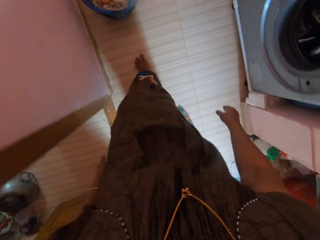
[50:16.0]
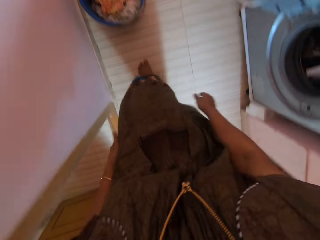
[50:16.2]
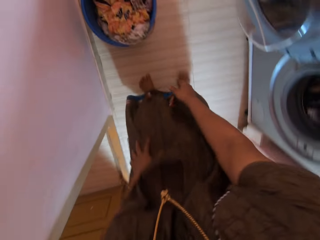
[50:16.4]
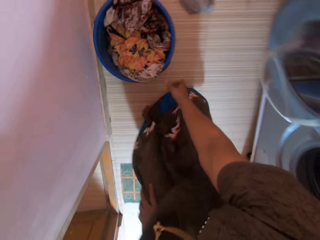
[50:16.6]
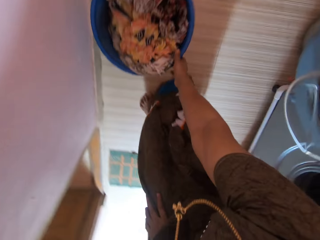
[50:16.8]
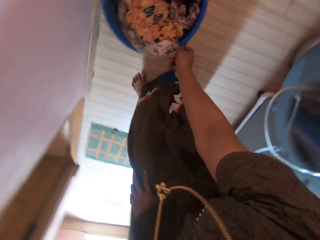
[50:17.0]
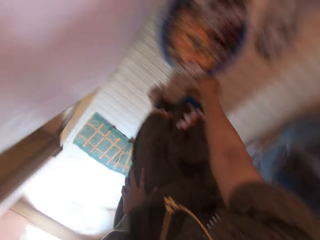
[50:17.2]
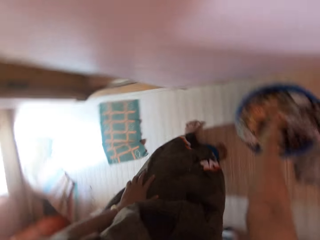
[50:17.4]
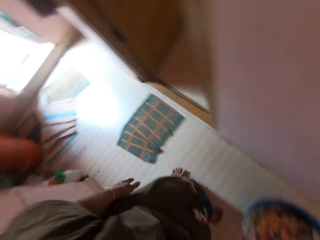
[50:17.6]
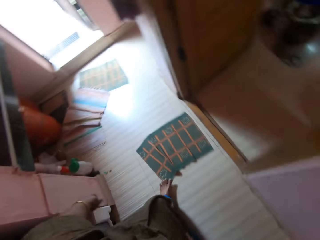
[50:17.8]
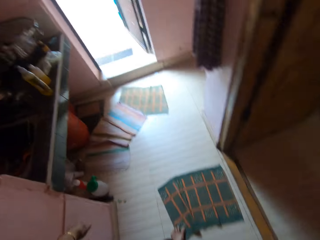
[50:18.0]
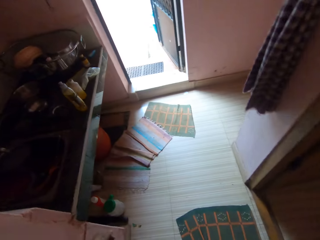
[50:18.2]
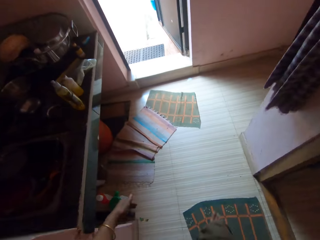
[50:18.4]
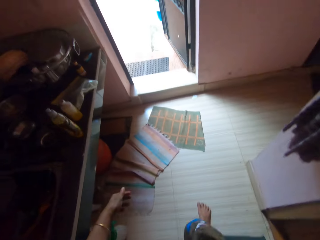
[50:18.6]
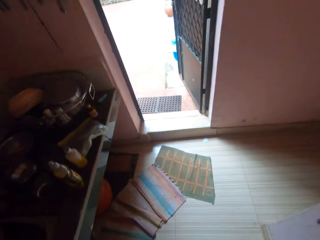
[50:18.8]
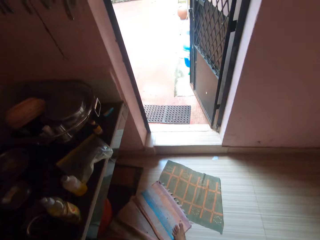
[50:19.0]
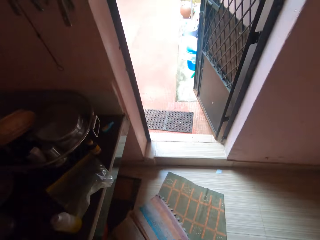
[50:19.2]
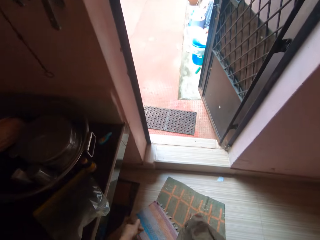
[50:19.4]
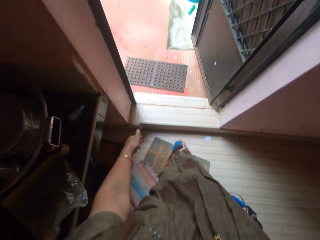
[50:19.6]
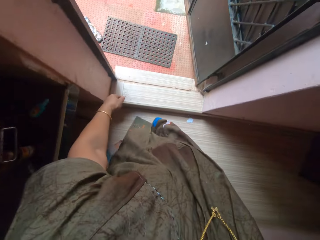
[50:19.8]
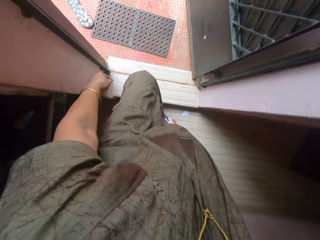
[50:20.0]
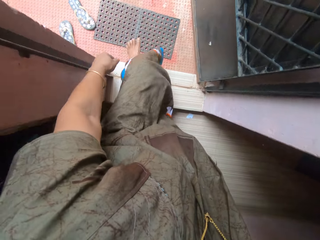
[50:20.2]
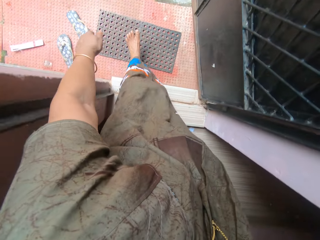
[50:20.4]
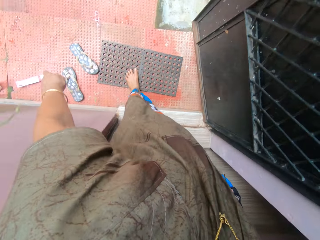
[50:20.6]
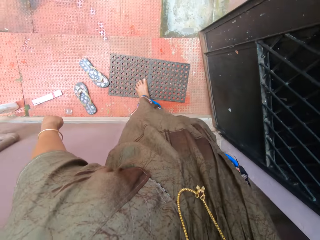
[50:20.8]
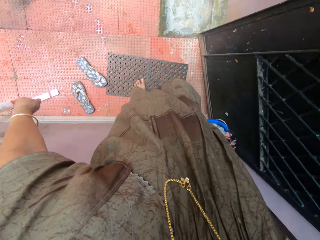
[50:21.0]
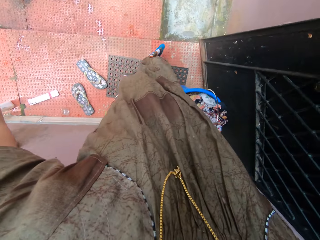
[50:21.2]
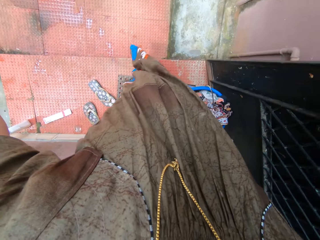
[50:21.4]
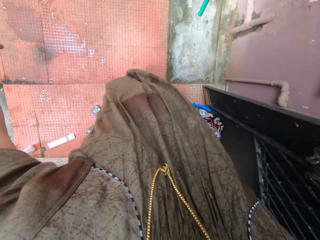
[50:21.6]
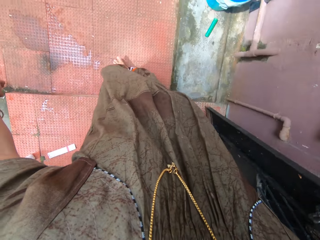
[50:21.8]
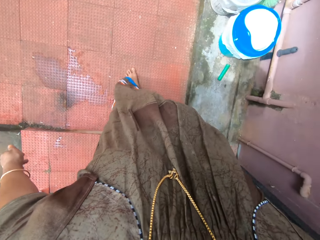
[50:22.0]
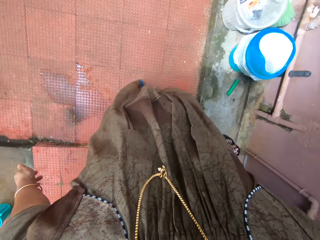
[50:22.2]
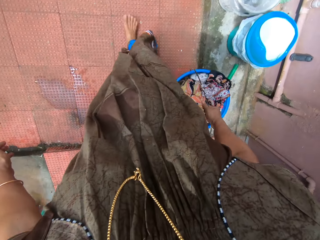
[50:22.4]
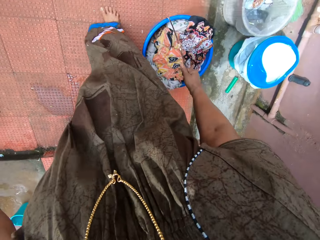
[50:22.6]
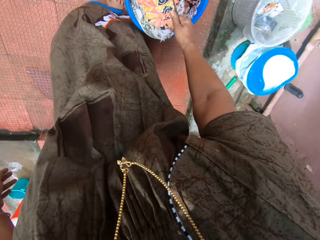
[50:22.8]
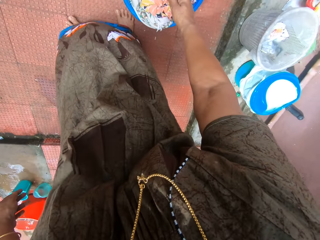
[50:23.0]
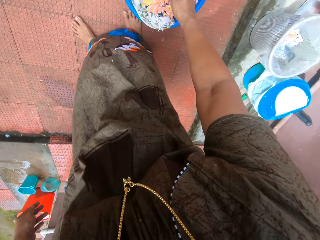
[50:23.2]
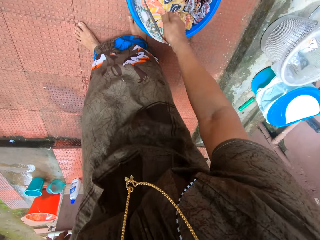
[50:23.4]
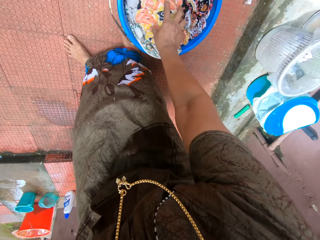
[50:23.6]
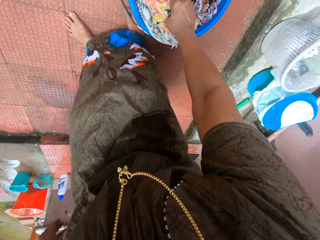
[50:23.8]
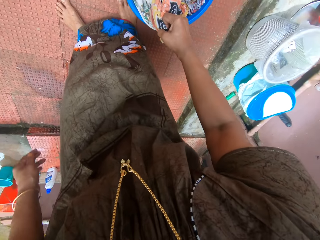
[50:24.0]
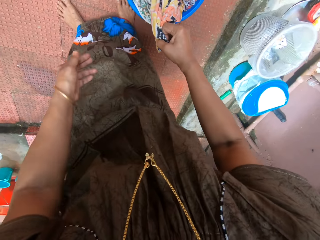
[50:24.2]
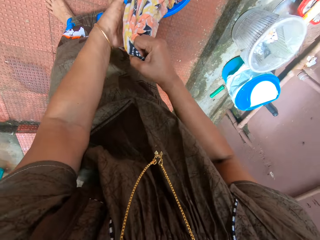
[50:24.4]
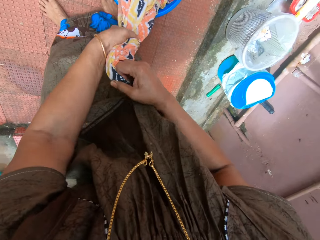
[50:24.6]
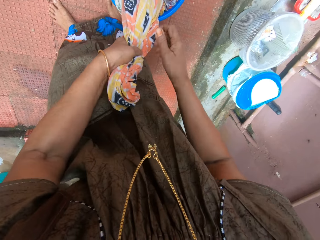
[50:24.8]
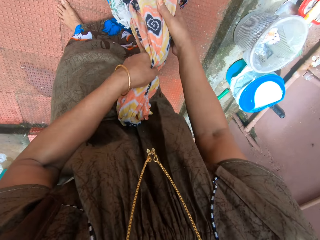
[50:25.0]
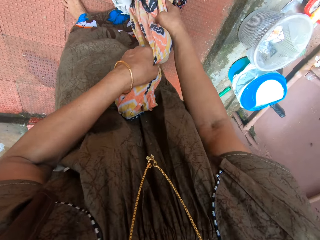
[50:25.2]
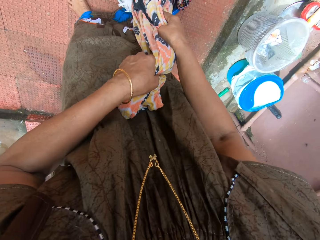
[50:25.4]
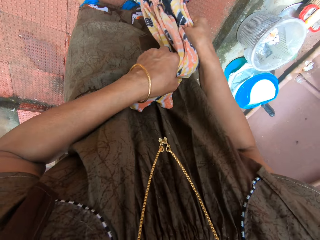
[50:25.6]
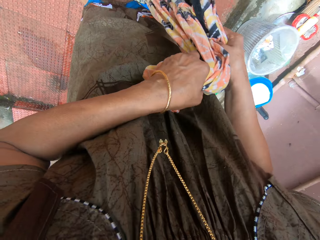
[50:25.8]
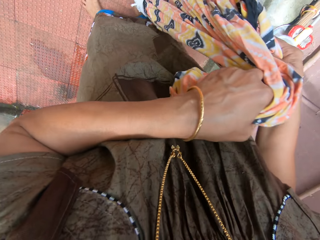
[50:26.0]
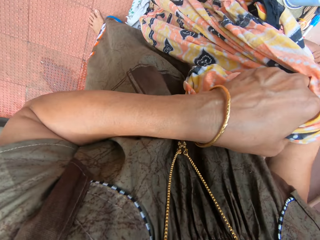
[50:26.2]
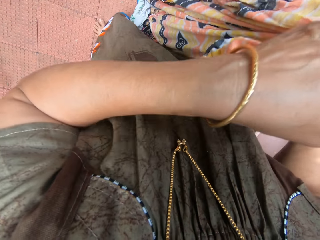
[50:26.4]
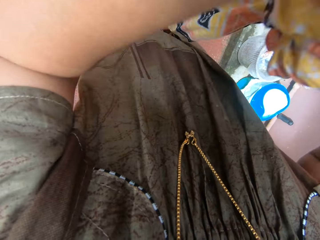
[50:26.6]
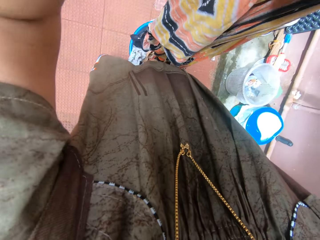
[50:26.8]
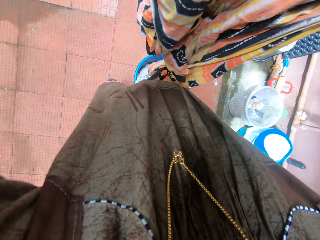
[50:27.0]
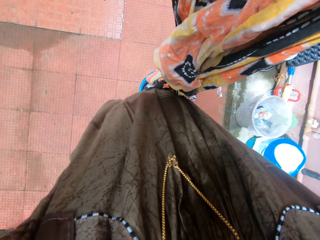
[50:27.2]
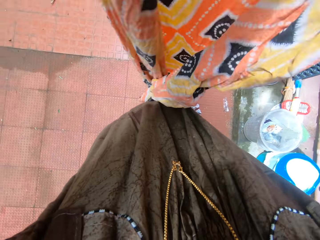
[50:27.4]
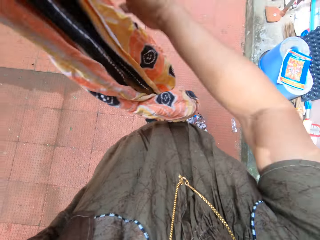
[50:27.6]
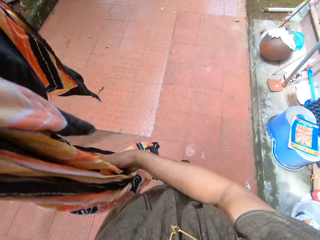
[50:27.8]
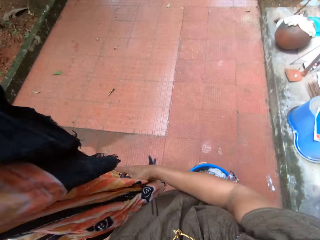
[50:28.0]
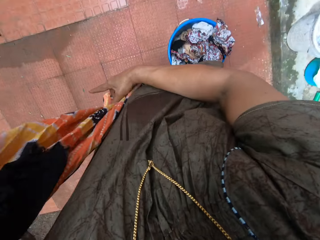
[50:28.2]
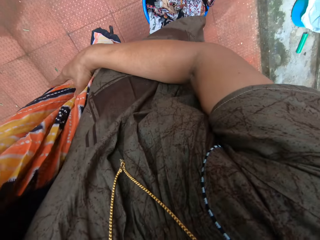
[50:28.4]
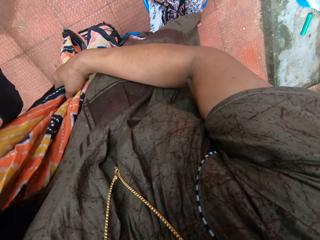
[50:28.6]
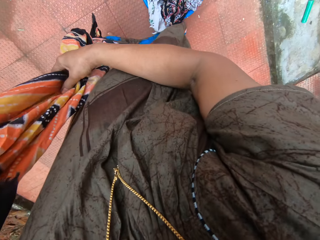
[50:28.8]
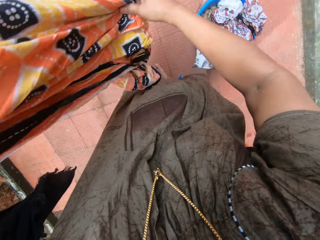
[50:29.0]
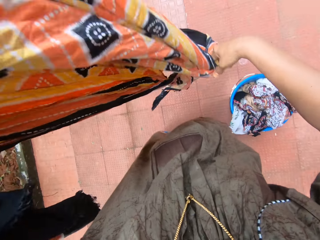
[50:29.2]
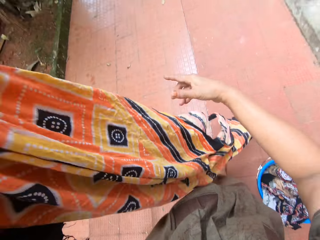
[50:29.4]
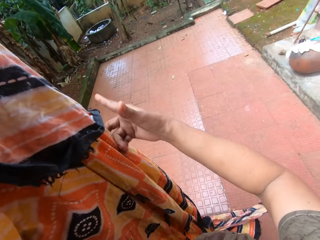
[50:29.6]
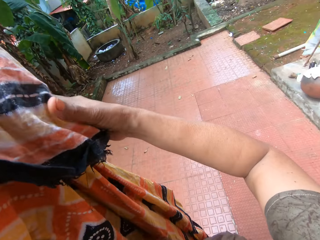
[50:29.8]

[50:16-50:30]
The camera wearer walks into a laundry room. She bends down. She picks up a bucket containing clothes from the floor with her right hand. She stands up. She walks around the house. She drops the bucket on the ground with her right hand. She walks into a courtyard. She grabs a wrapper or kanga from the bucket with her right hand. She pulls the wrapper with both hands from the bucket. She unfolds the kanga.

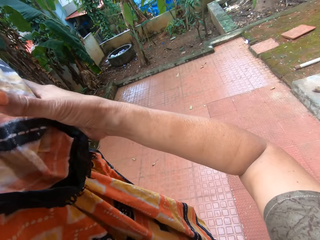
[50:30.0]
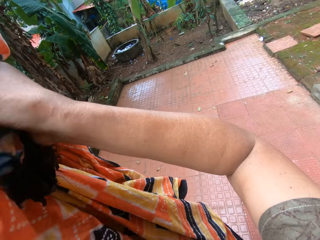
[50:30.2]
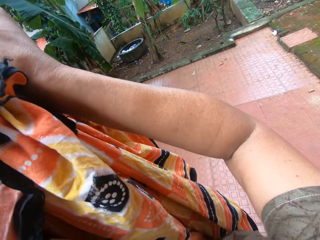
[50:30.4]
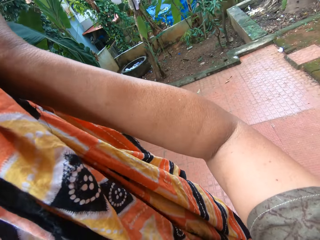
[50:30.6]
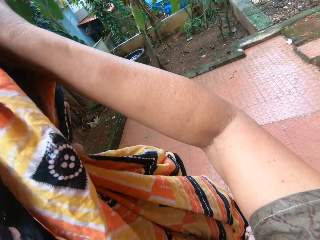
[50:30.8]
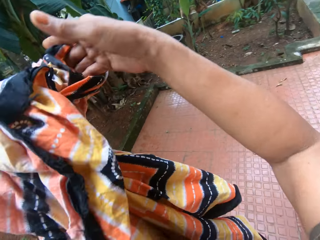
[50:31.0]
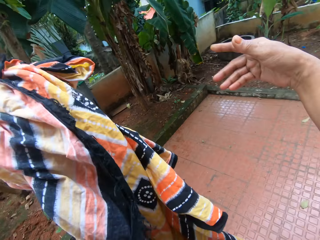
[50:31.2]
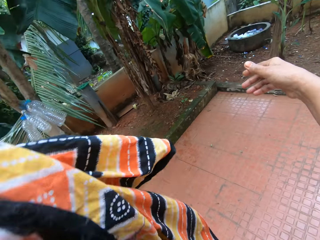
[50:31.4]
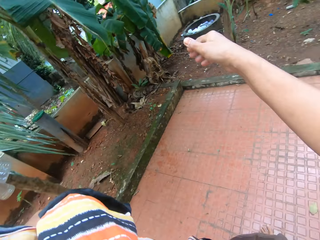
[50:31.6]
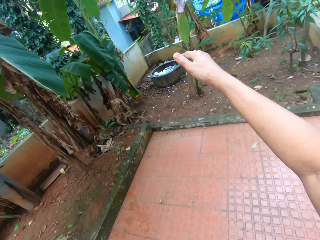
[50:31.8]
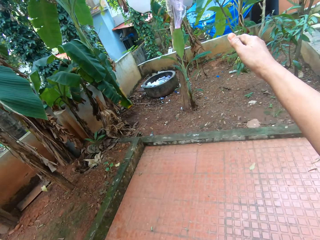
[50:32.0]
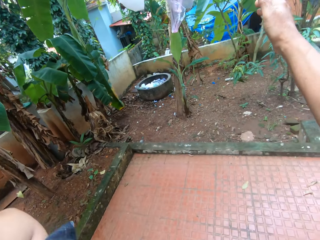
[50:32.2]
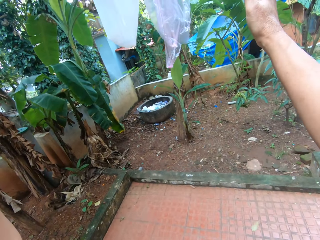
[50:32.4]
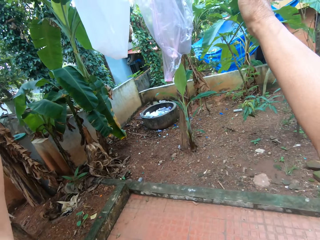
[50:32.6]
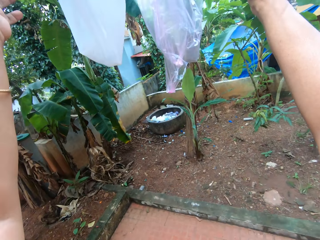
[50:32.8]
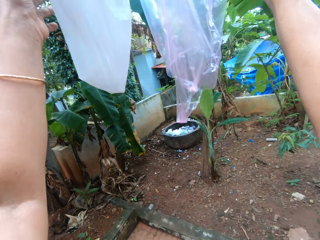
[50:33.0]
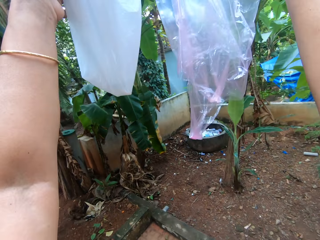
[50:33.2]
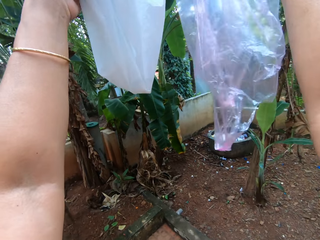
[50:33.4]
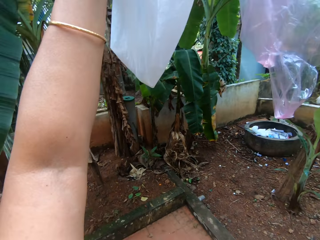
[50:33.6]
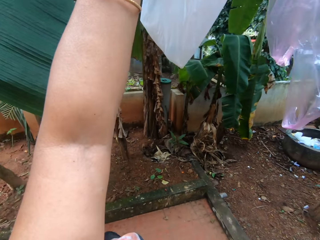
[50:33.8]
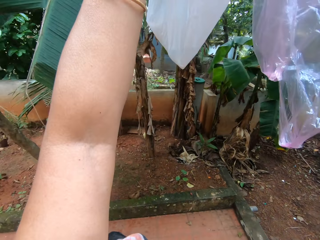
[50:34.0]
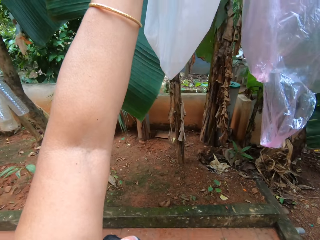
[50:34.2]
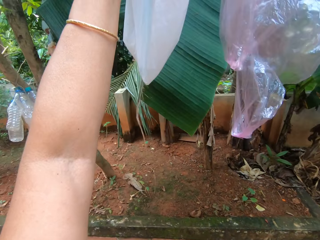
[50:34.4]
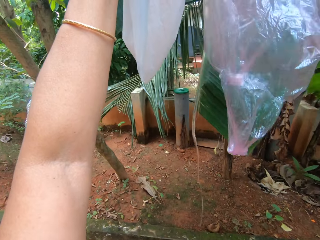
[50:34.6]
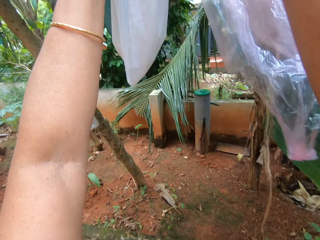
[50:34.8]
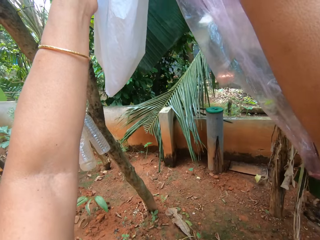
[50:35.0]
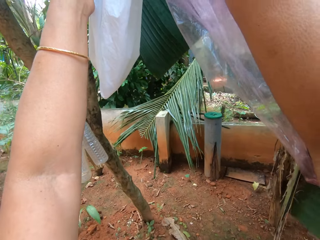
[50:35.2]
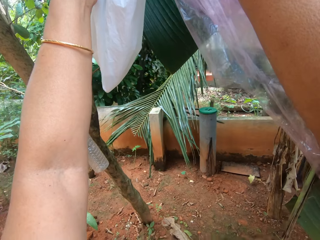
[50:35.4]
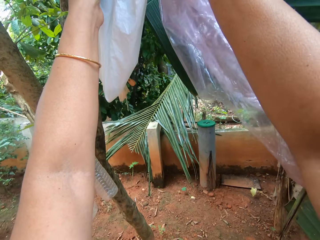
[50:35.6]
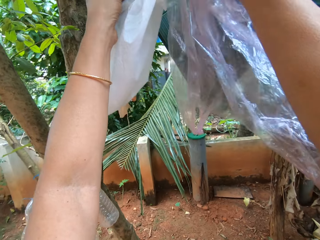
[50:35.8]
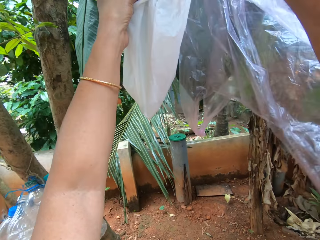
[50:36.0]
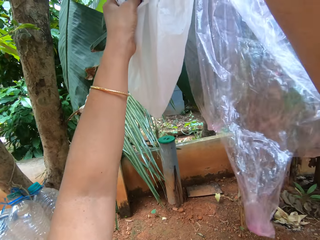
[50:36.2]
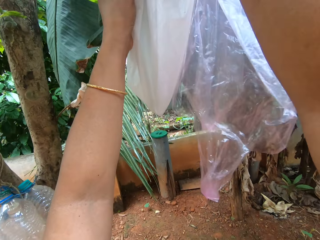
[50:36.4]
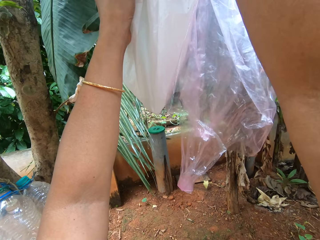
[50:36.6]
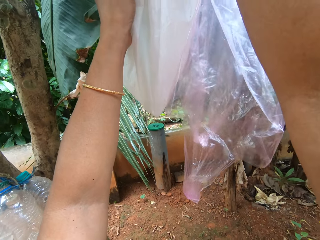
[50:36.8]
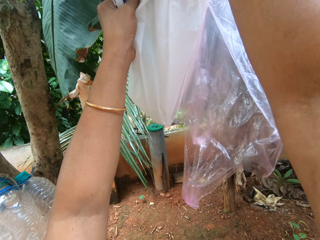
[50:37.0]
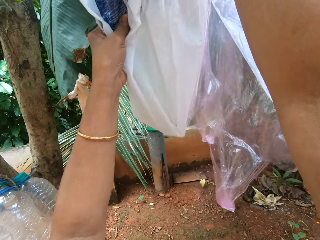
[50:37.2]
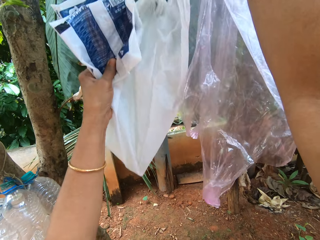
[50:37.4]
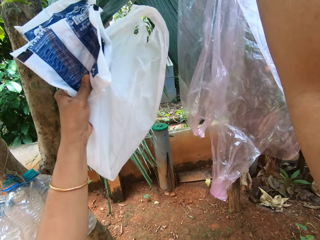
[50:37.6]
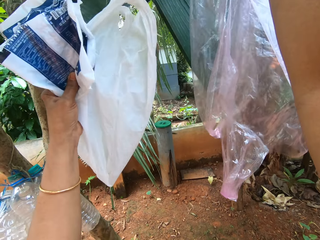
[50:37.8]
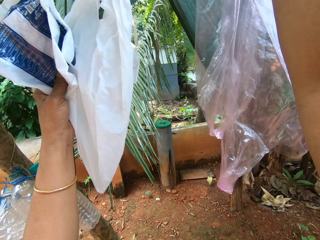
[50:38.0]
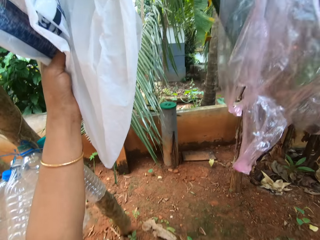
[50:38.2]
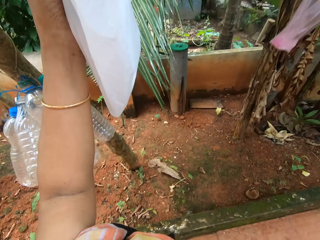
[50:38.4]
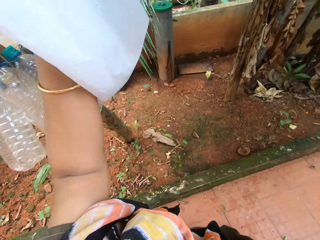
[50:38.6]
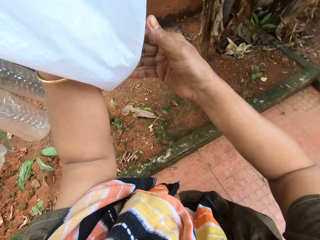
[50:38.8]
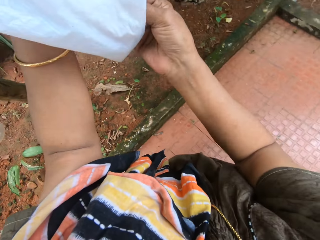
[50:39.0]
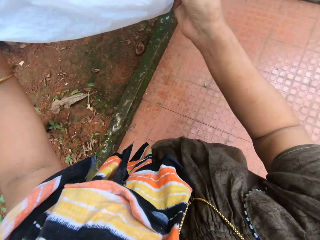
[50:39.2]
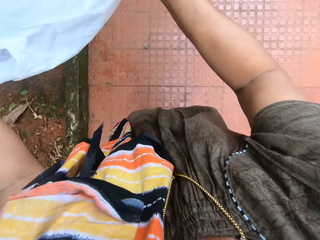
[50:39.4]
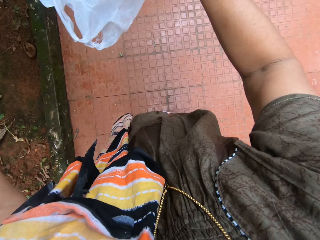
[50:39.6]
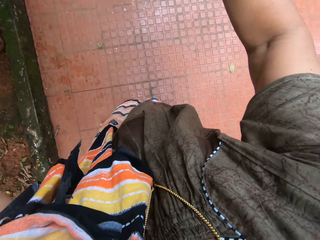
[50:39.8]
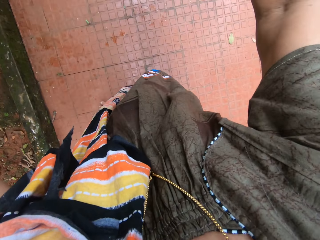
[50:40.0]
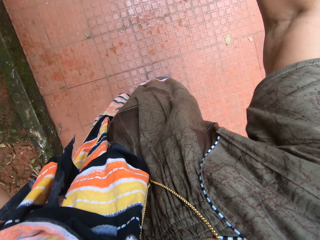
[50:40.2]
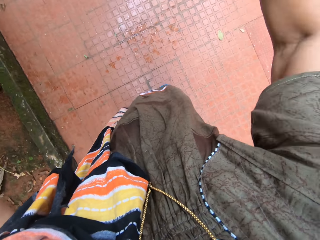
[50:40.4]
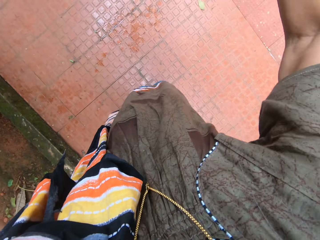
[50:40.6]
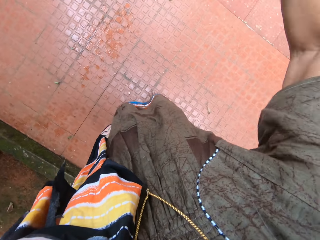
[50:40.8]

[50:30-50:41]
The camera wearer walks around the compound. She drops the wrapper on her shoulder with her left hand. She walks around the compound. She walks towards a washing line. She raises her right hand. She removes the polythene bags on the clothes line. She unclips two nylons from the washing line with both hands. She removes one of the nylons from the washing line with her left hand. She pours the extra water from the polythene bag. She removes the second nylon from the washing line with her right hand.
